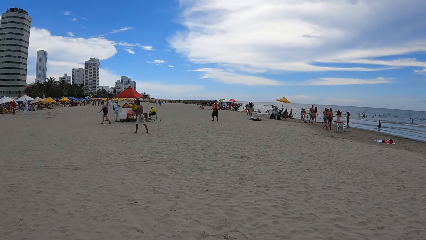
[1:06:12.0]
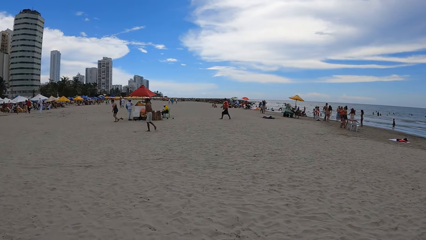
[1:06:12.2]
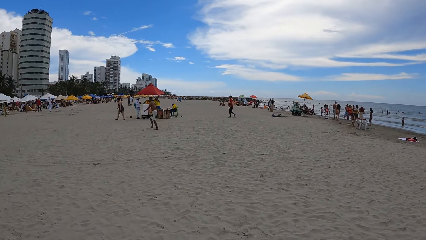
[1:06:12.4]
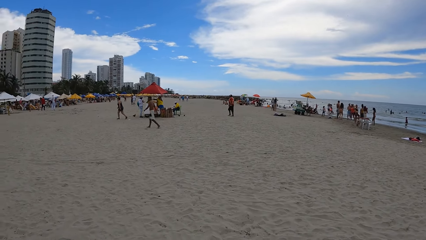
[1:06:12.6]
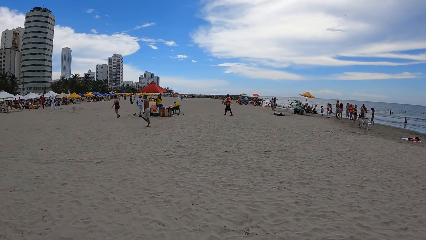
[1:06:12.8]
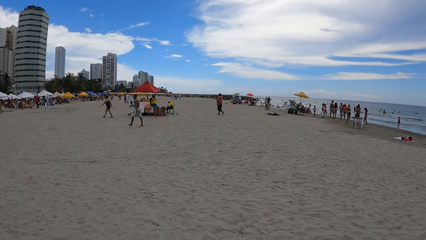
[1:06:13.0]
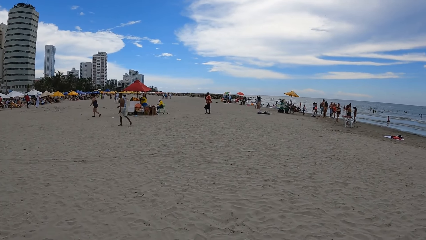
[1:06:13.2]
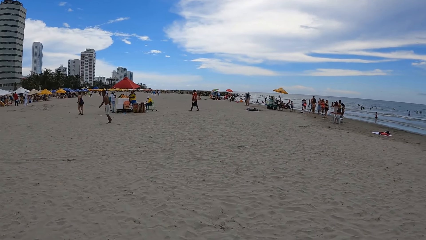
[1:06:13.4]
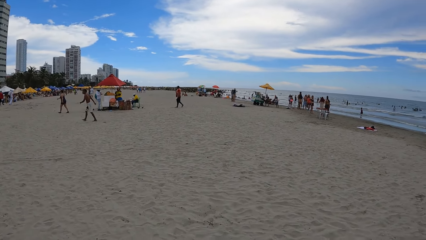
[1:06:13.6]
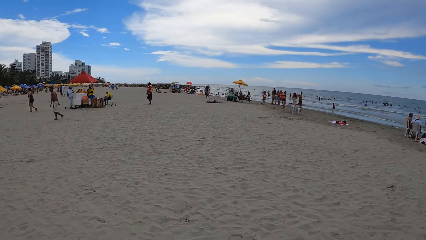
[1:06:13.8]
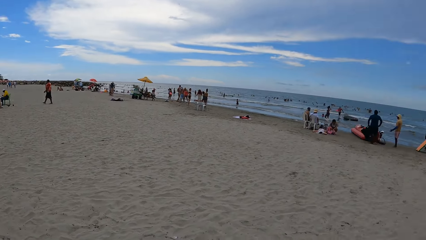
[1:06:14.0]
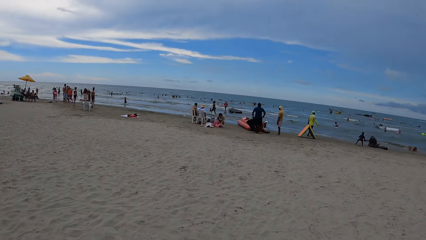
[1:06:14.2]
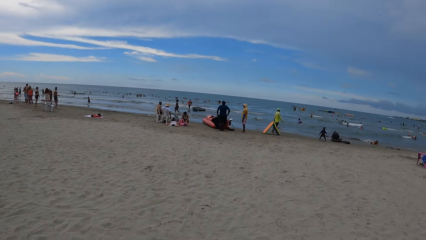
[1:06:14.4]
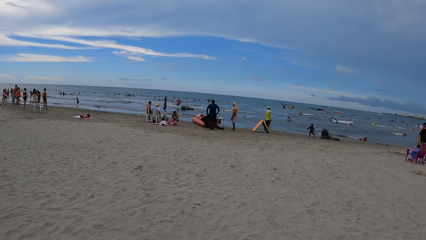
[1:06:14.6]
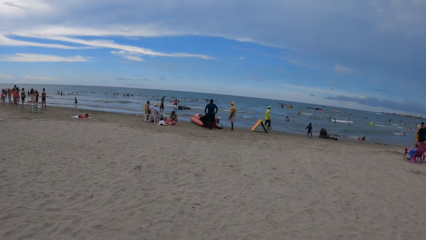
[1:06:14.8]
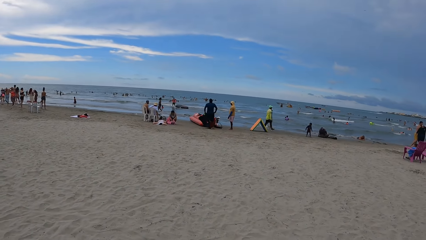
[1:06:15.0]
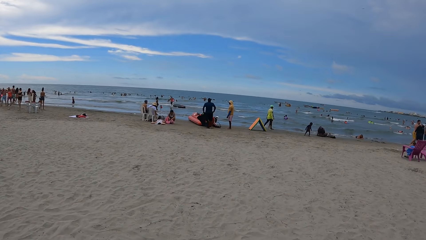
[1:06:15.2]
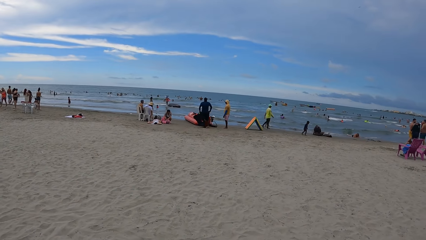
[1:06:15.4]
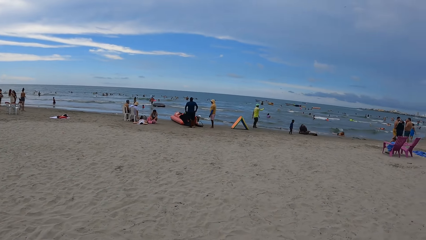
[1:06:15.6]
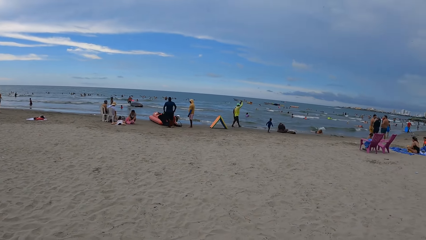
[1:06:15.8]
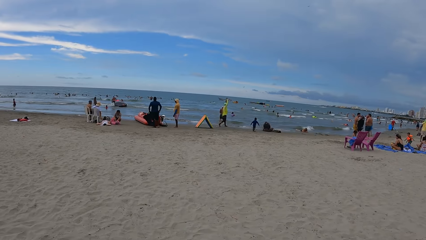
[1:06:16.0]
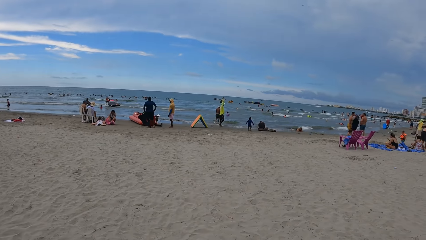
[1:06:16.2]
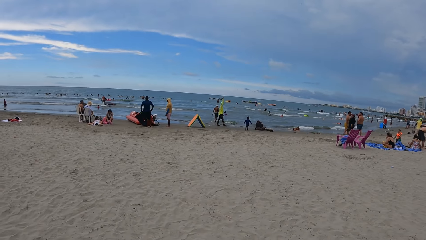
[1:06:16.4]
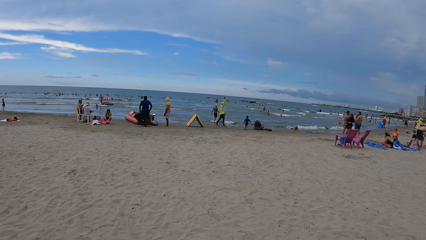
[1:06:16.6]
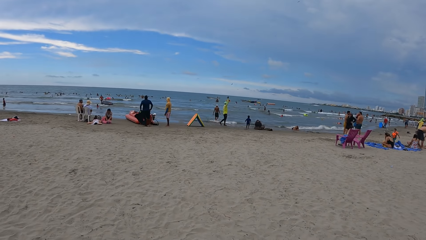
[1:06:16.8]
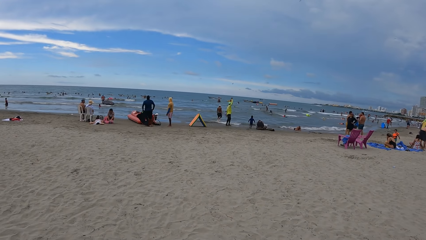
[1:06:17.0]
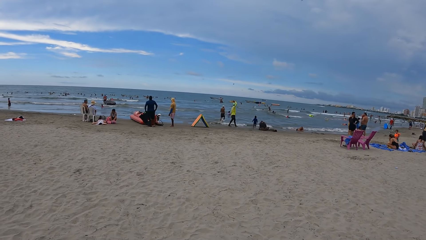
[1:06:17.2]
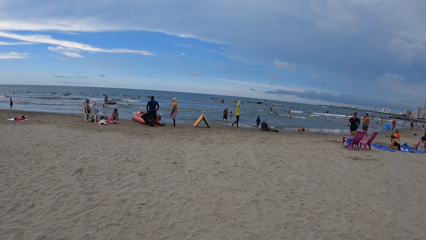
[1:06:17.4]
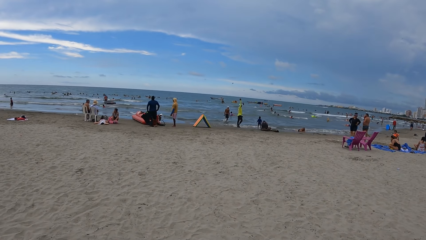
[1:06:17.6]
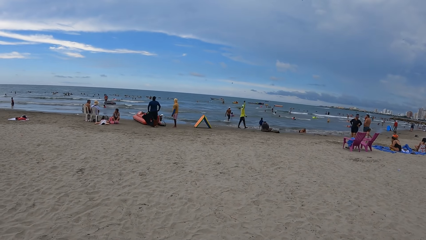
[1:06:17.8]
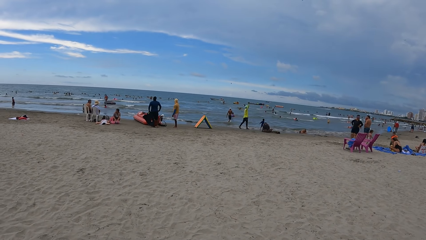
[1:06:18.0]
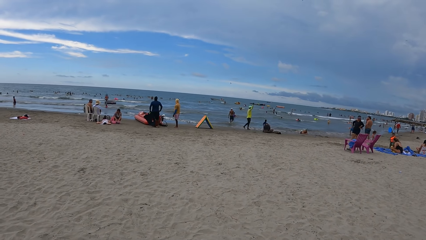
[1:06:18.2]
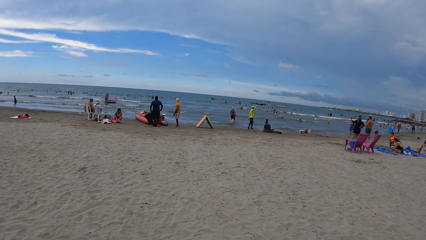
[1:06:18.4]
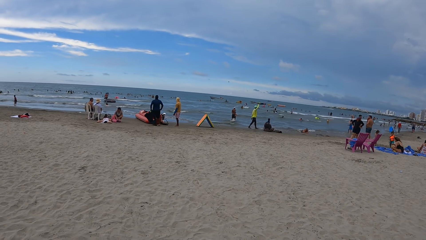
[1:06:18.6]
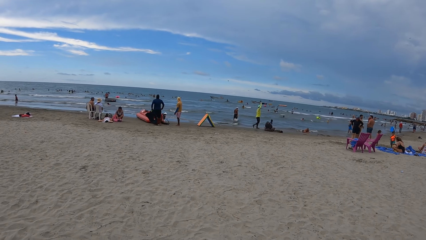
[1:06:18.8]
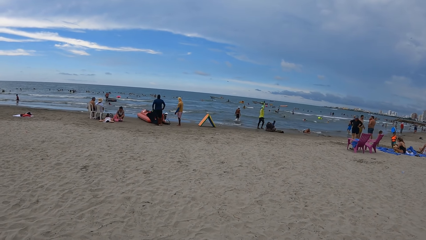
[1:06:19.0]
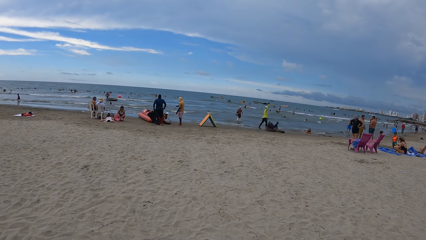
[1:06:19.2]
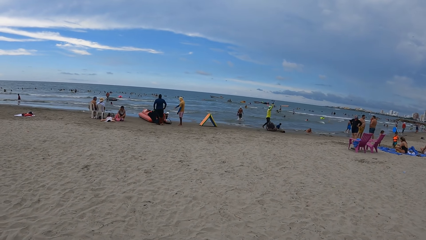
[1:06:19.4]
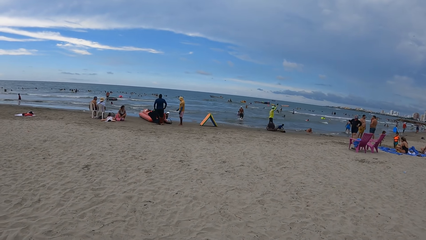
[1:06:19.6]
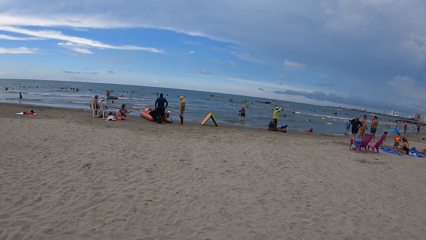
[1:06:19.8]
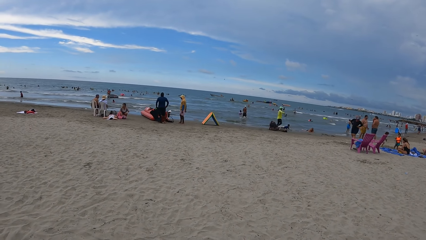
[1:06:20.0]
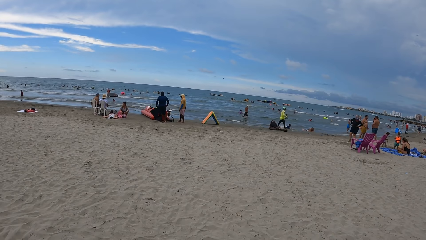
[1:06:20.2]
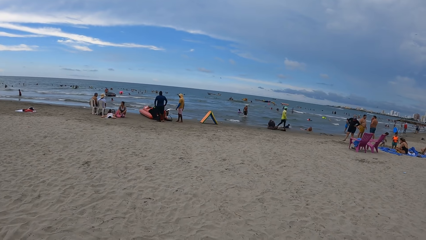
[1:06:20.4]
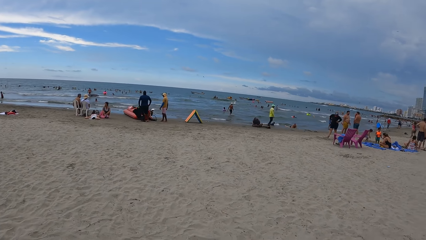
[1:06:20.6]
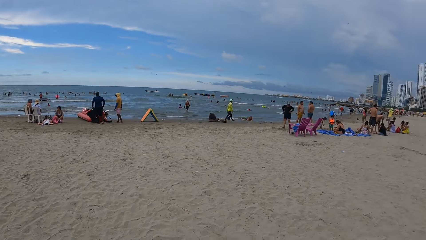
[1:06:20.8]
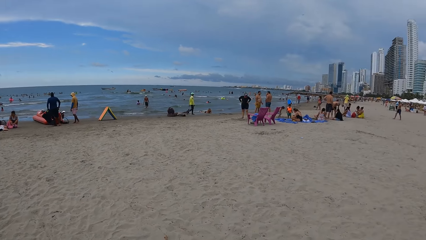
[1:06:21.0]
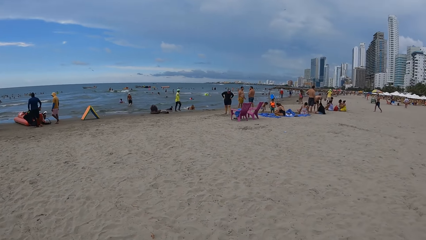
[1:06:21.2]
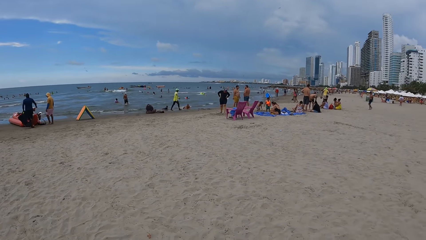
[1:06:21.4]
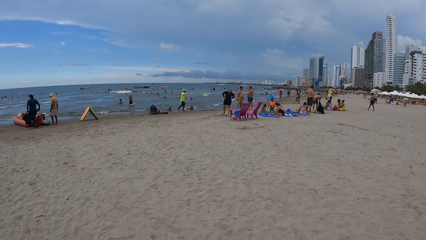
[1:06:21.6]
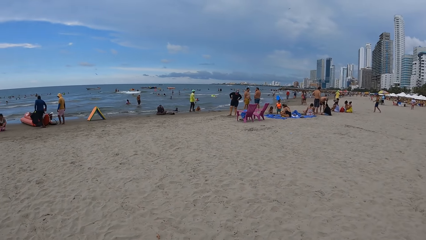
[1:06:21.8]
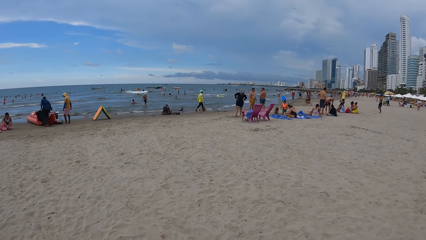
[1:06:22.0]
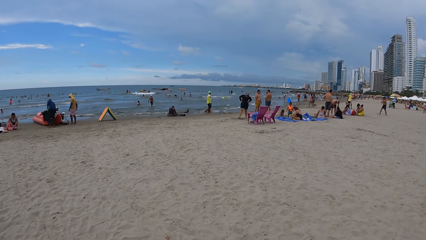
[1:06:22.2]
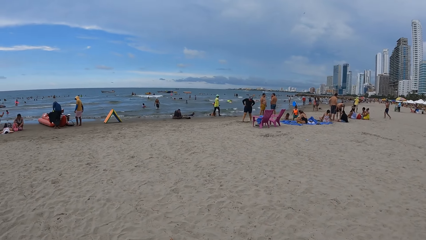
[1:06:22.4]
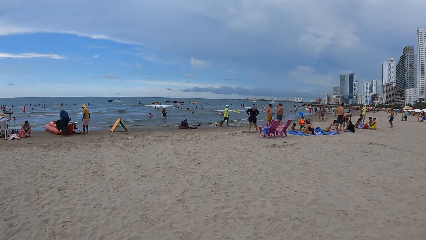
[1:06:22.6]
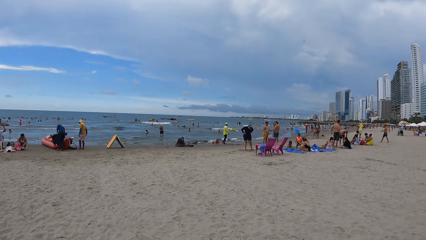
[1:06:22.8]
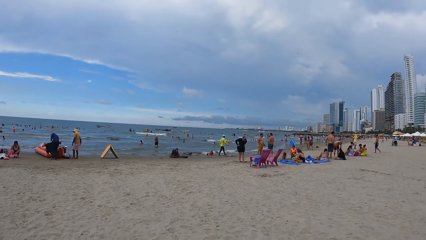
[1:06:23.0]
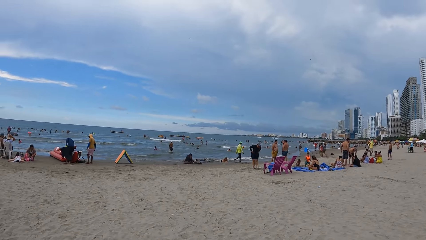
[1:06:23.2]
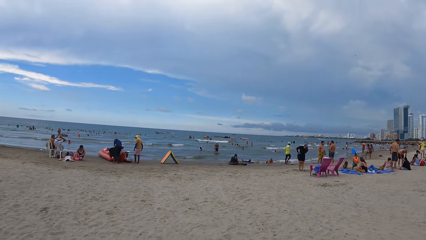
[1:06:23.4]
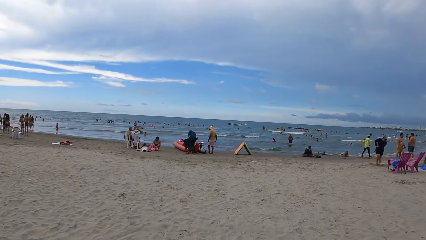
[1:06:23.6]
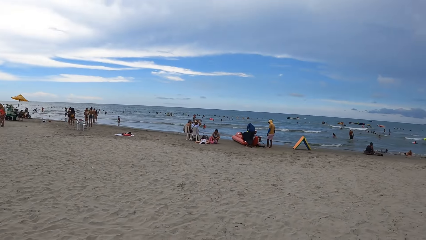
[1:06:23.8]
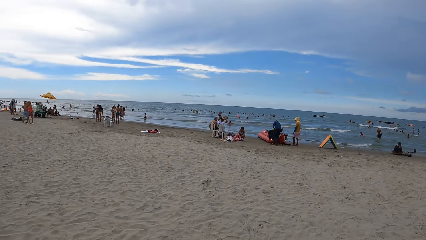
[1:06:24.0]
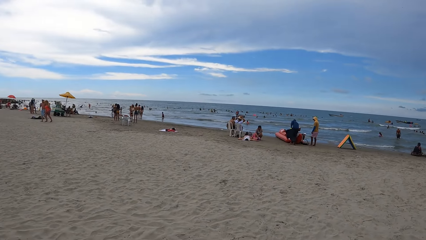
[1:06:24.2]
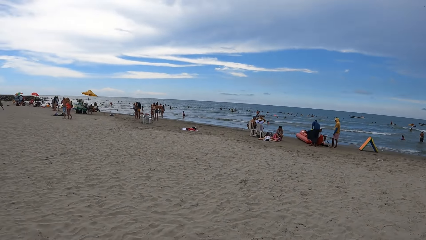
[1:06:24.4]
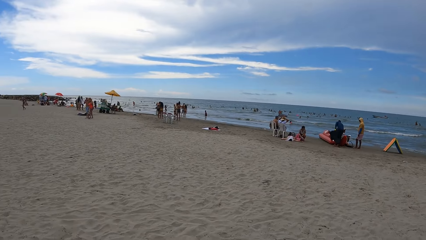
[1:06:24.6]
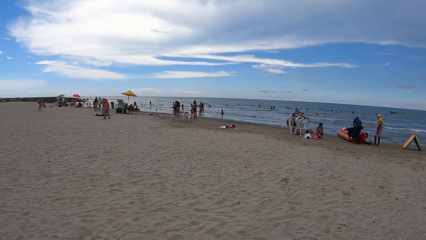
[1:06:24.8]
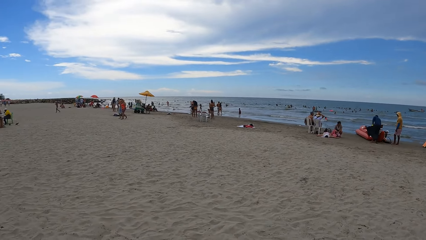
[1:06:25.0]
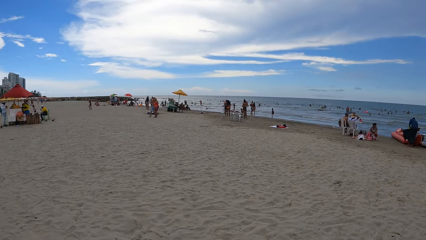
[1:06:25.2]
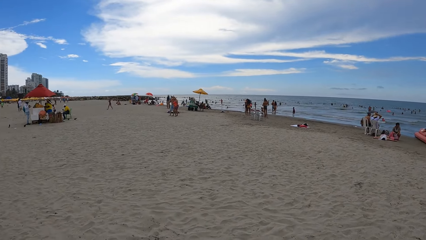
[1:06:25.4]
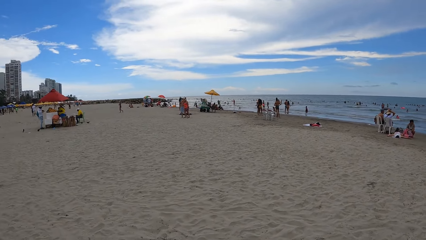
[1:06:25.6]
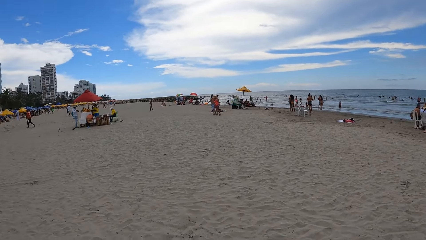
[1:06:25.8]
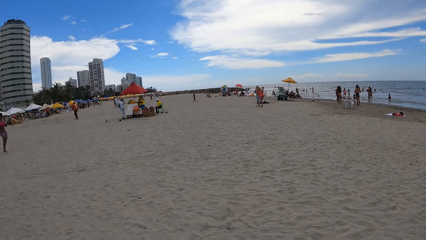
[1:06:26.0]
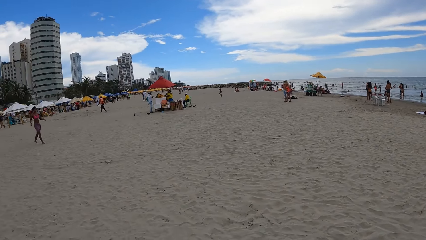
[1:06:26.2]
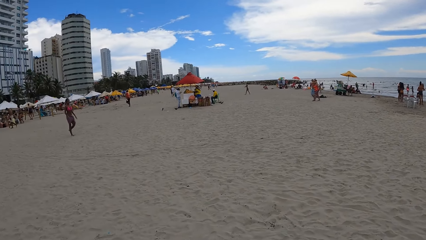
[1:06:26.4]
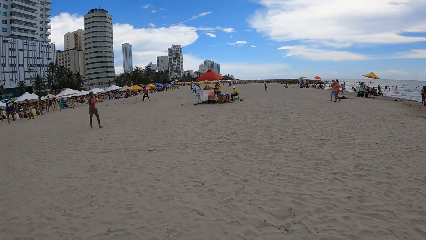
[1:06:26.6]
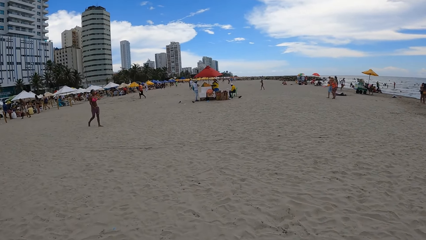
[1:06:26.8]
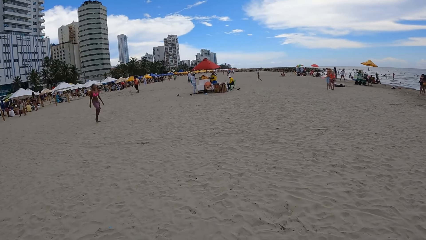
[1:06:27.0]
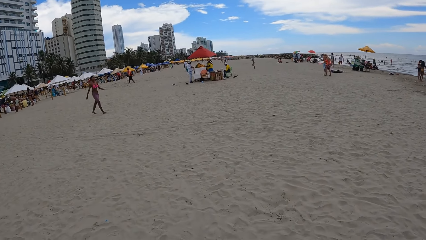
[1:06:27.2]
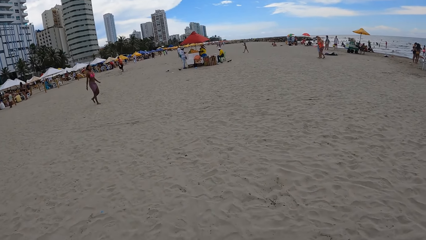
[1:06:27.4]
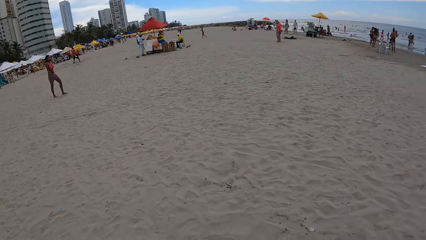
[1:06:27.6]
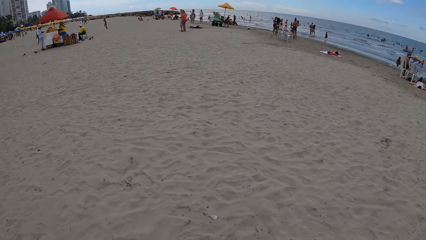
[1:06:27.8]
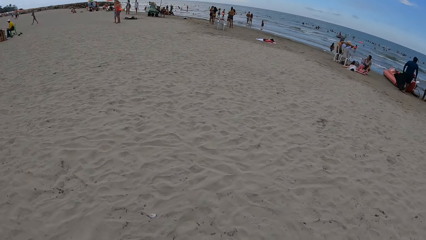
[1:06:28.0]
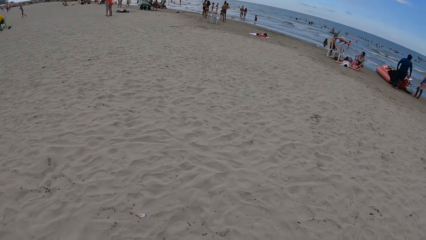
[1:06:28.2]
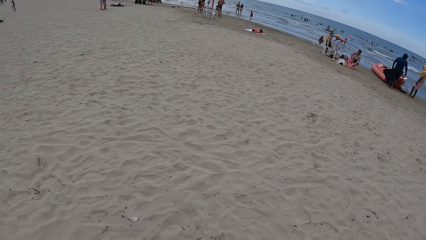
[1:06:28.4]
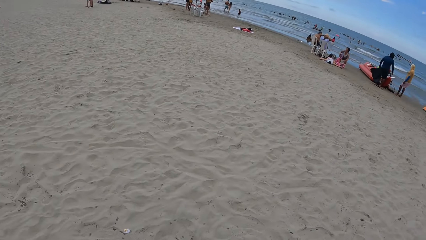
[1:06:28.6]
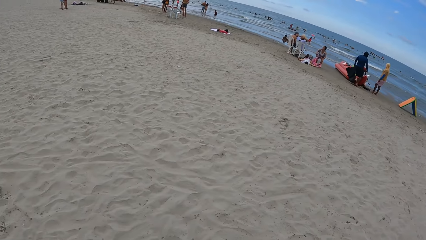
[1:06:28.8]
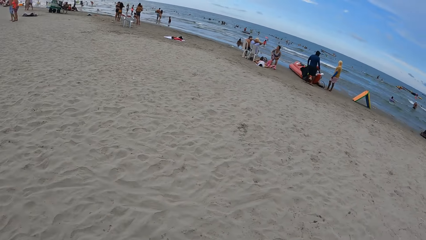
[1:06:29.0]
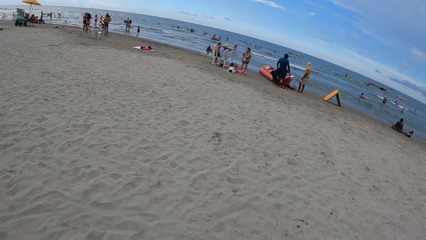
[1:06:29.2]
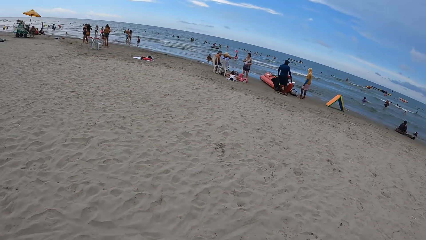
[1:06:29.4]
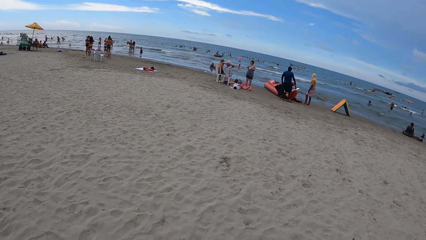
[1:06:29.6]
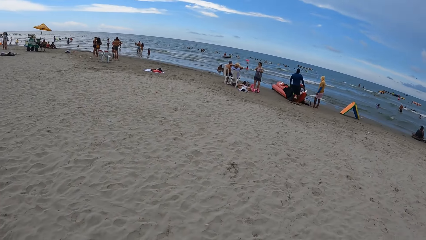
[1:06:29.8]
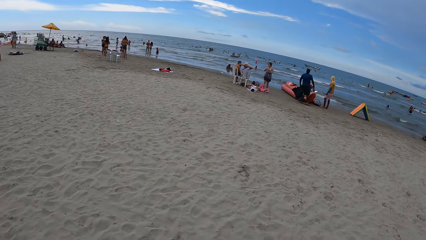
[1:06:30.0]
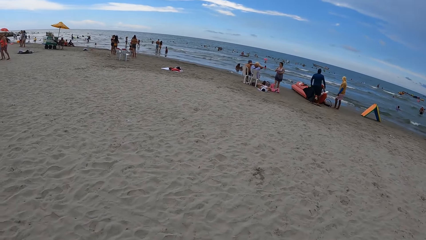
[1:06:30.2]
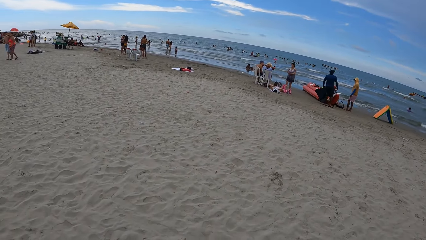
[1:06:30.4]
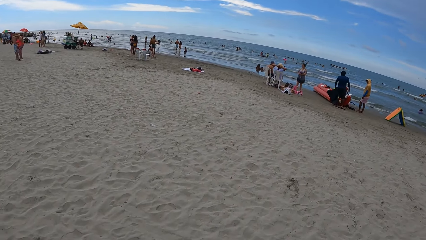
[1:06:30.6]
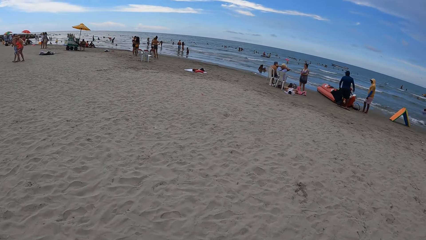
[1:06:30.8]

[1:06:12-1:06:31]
The camera wearer looks left. They look right. They turn right. They turn left. They turn right. They walk forward. They look right.
